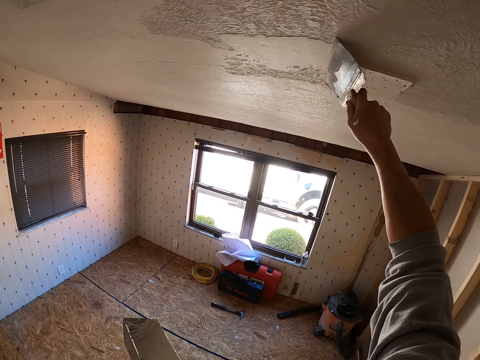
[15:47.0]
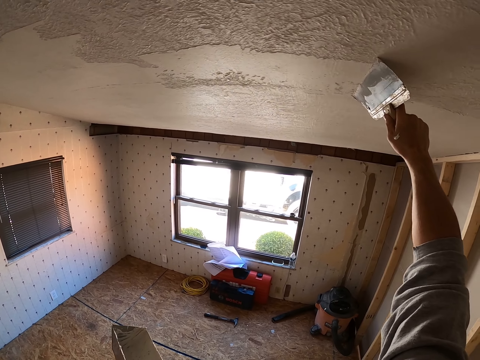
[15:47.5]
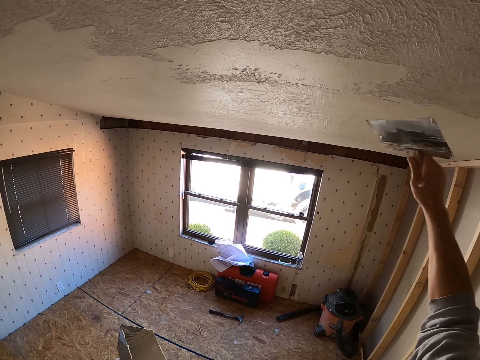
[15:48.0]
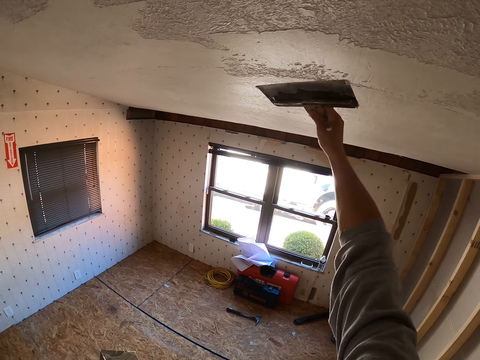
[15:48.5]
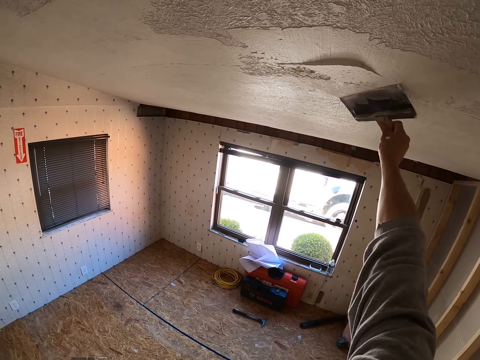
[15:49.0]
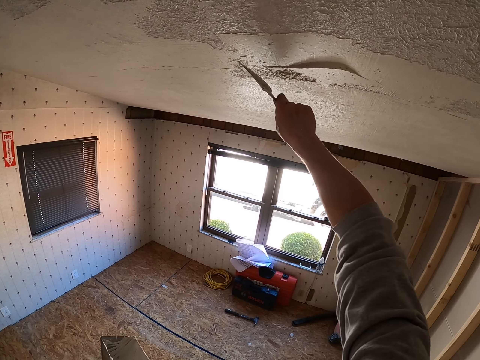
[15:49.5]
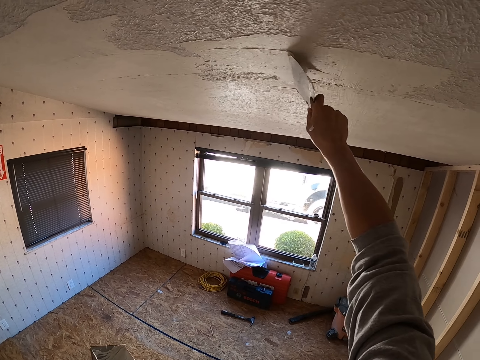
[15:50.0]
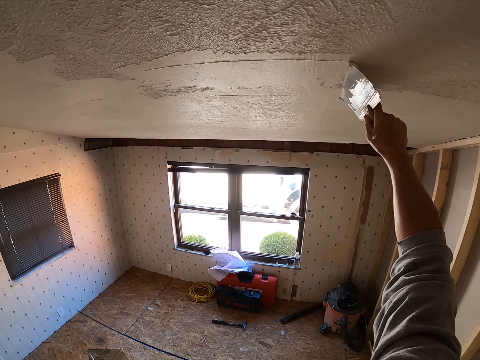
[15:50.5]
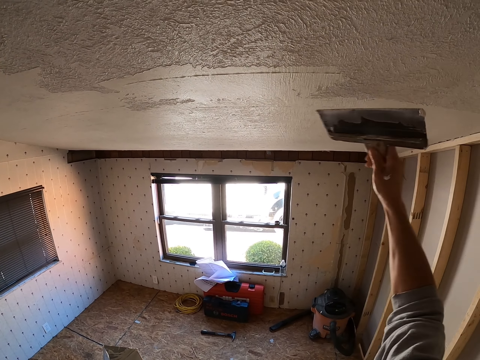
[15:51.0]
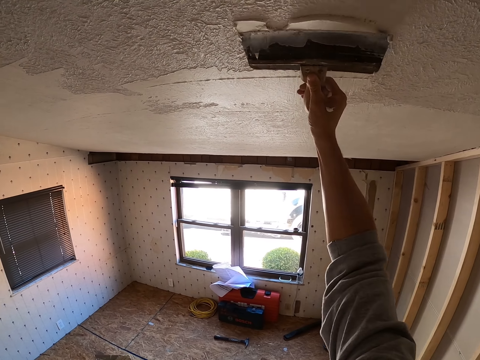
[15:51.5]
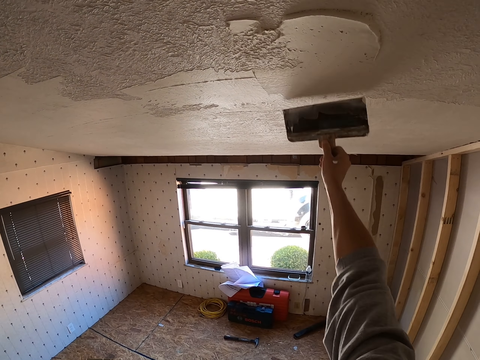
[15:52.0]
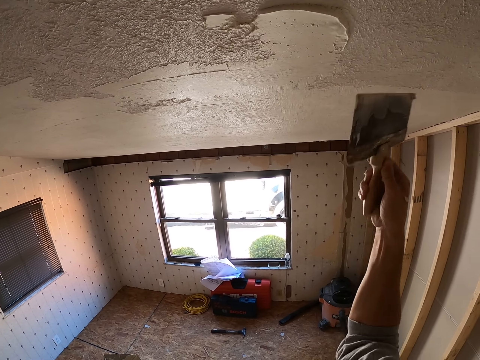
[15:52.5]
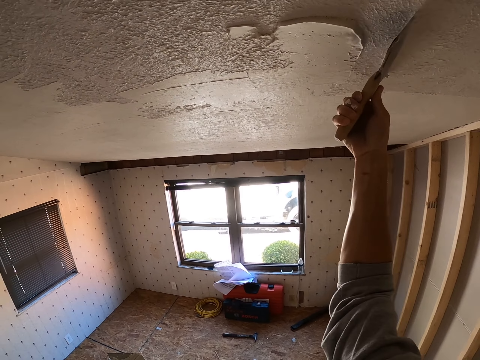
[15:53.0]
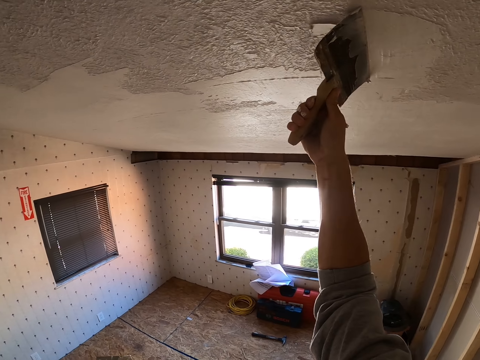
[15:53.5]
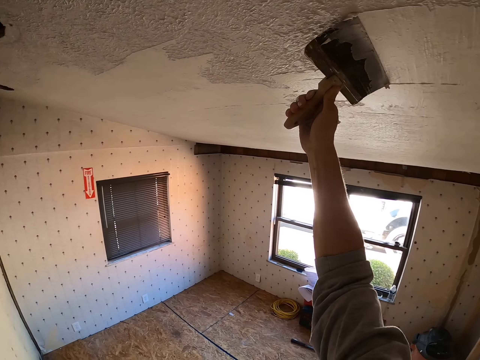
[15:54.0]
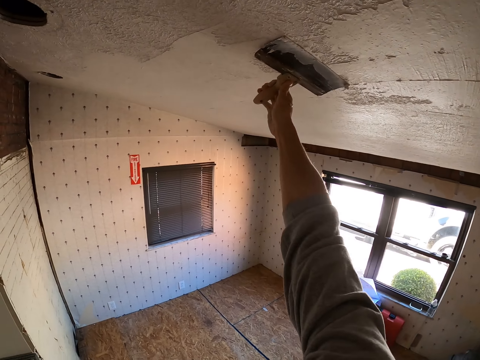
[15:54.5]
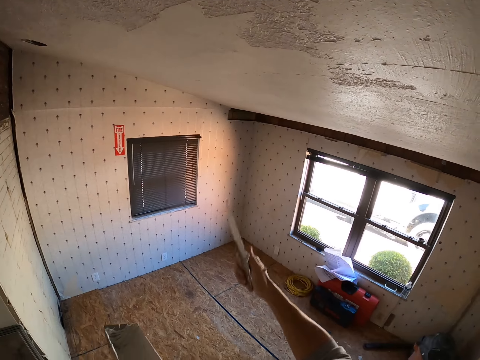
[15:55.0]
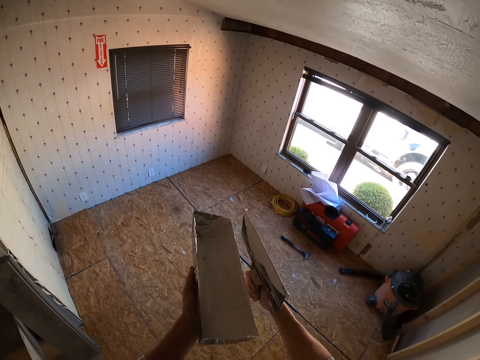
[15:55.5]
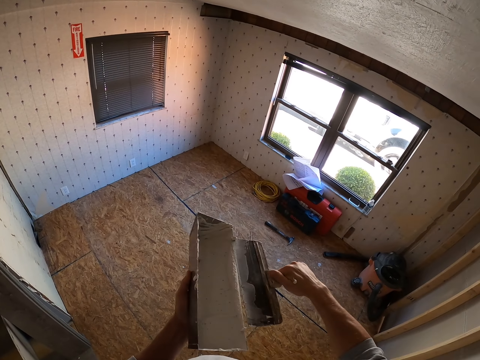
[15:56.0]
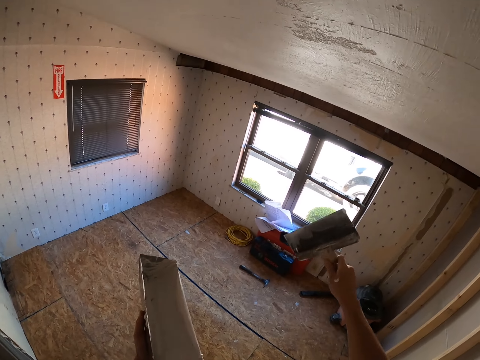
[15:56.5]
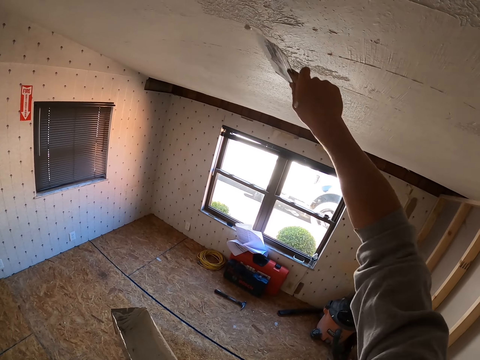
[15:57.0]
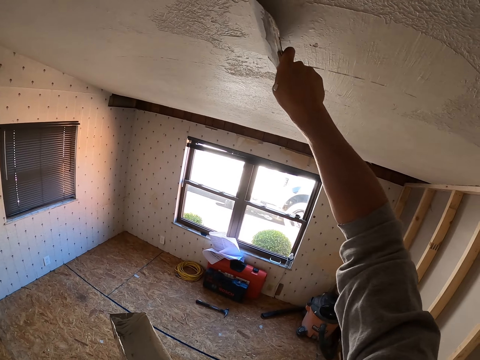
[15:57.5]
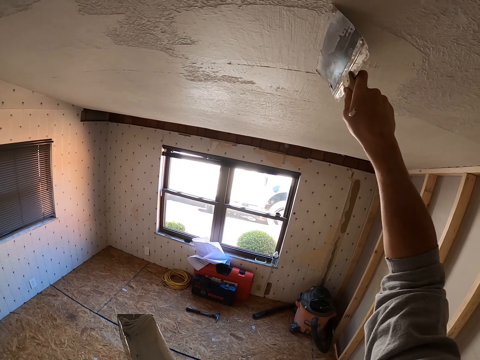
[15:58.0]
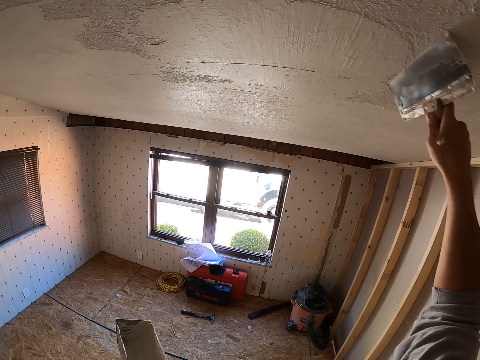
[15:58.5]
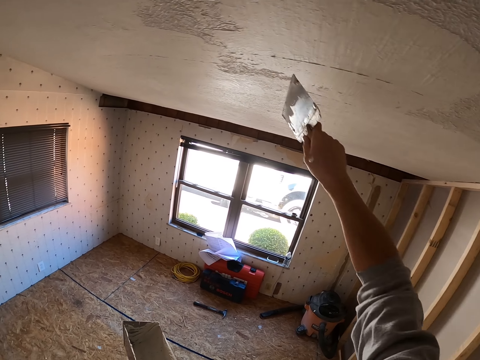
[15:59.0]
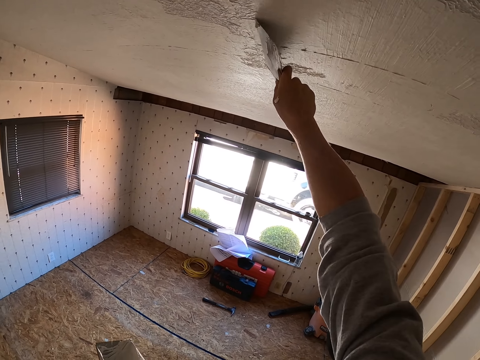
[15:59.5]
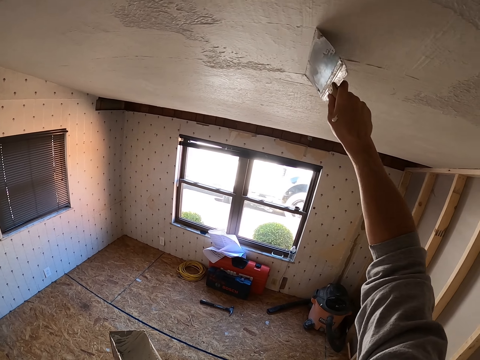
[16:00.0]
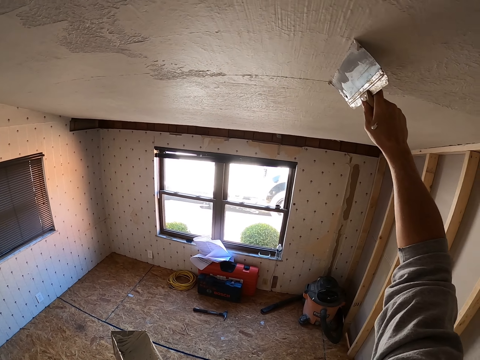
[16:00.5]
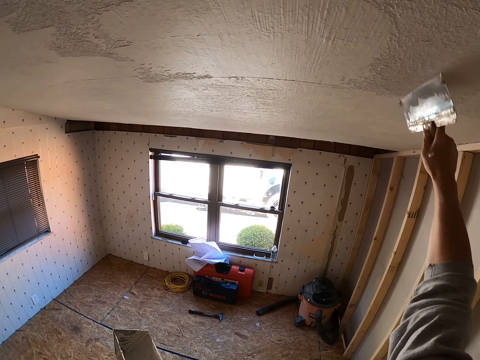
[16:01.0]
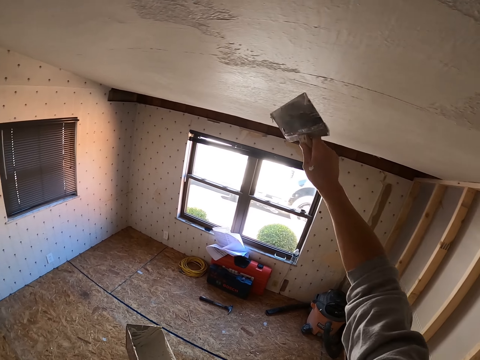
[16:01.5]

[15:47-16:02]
The camera wearer drops the right hand. They remove paint from the scraper, lift the scraper and paint the ceiling using the scraper.

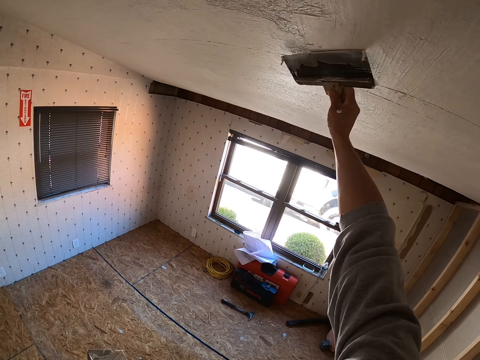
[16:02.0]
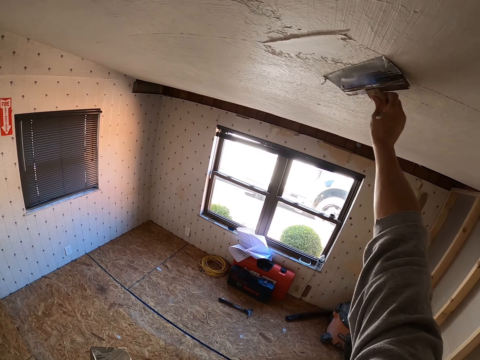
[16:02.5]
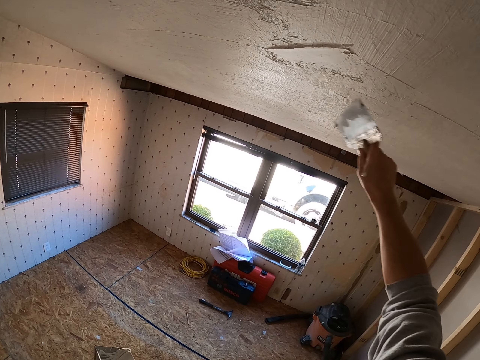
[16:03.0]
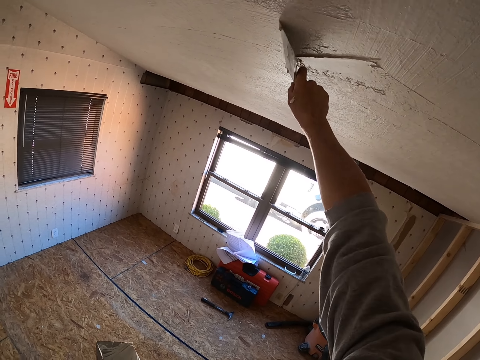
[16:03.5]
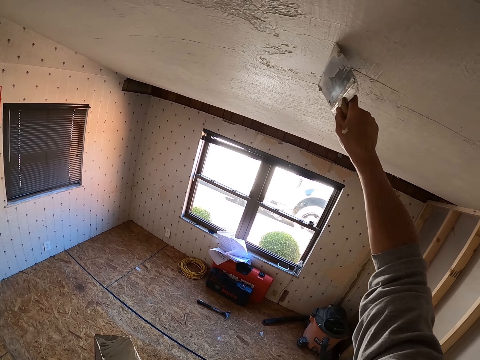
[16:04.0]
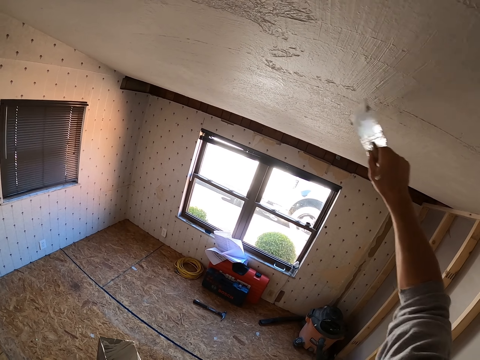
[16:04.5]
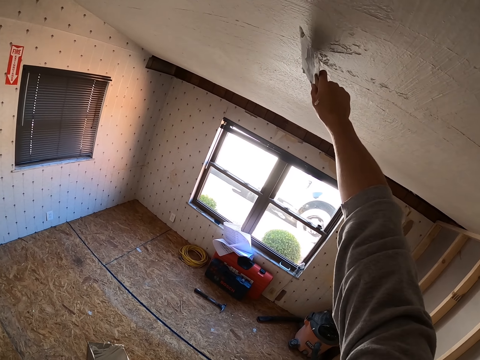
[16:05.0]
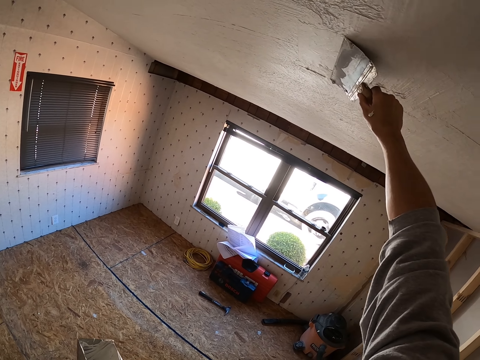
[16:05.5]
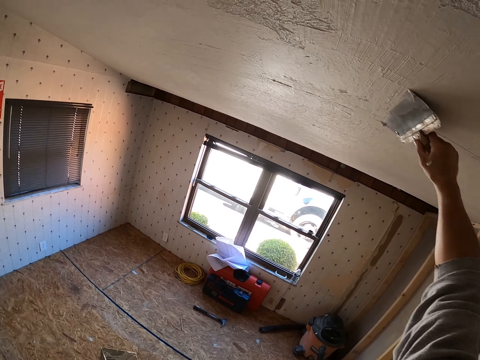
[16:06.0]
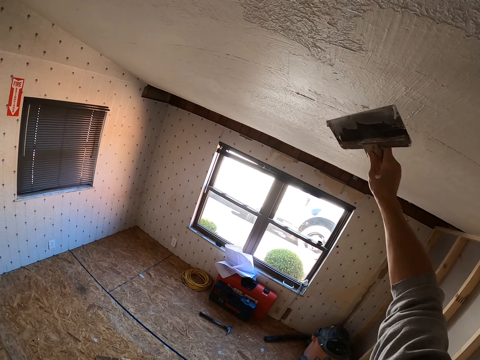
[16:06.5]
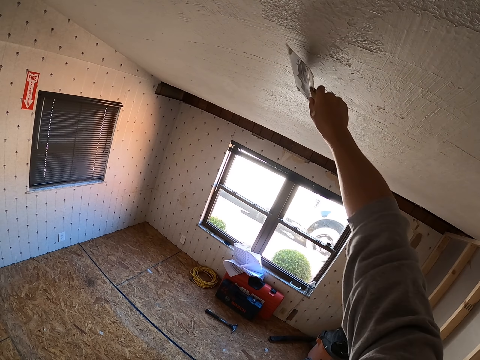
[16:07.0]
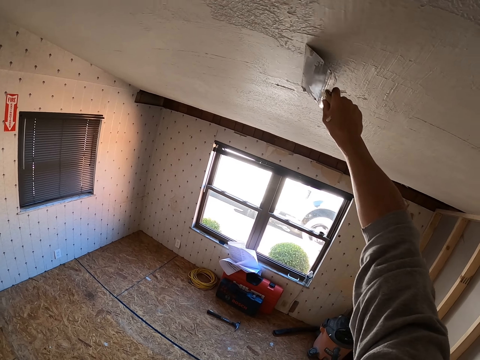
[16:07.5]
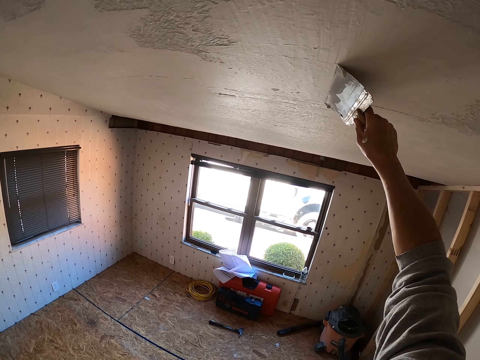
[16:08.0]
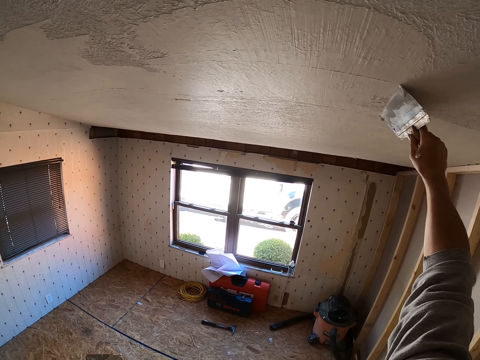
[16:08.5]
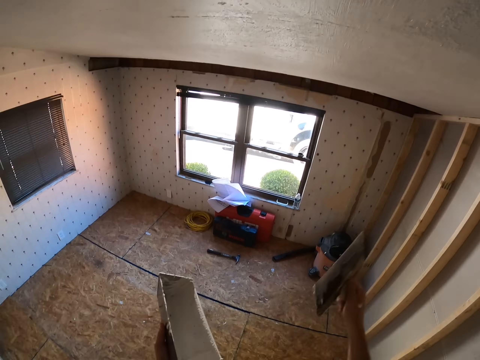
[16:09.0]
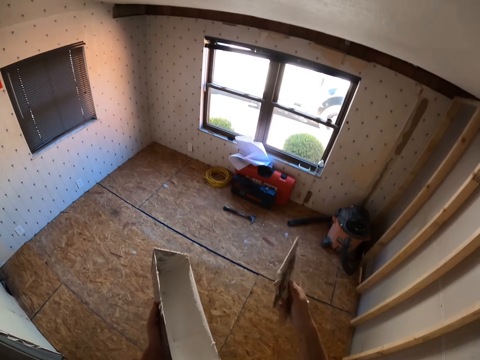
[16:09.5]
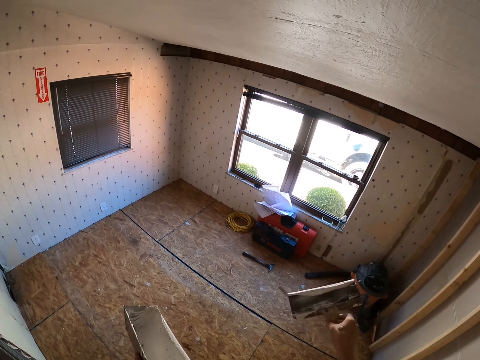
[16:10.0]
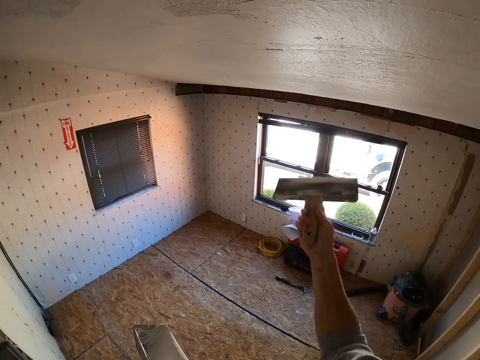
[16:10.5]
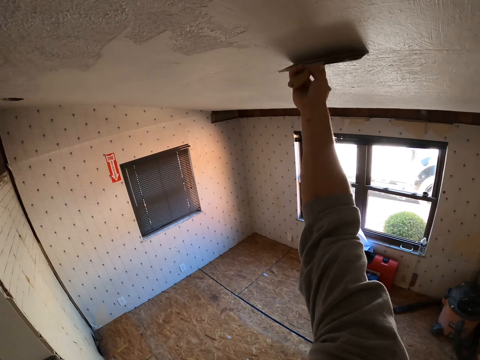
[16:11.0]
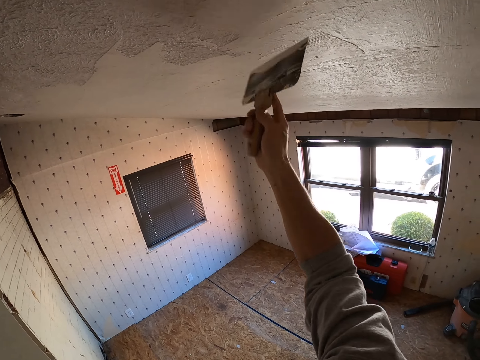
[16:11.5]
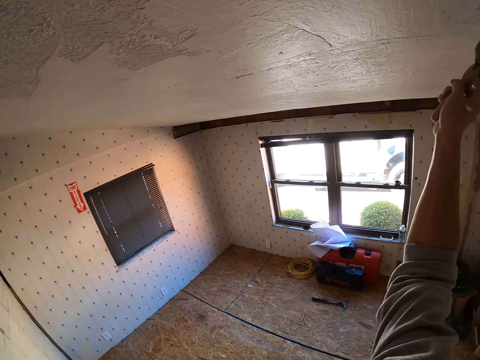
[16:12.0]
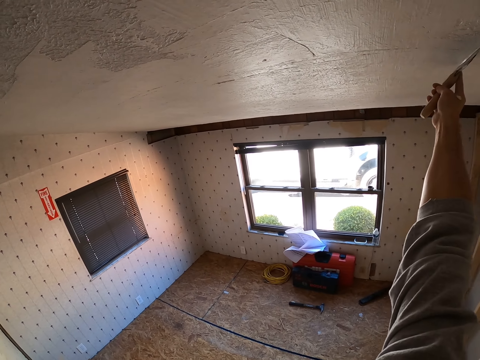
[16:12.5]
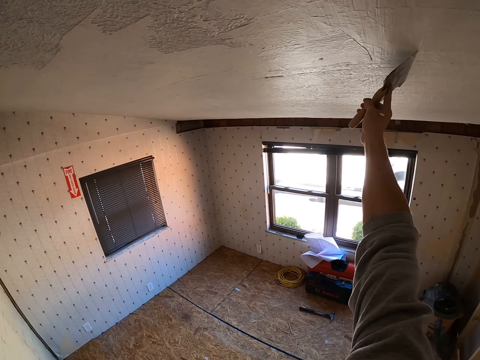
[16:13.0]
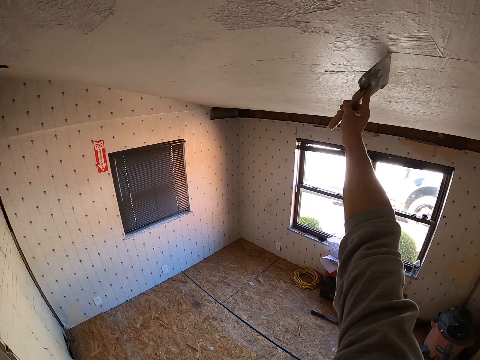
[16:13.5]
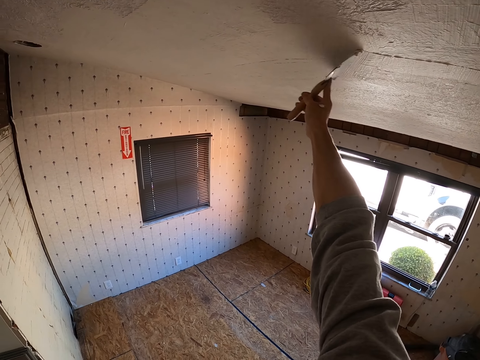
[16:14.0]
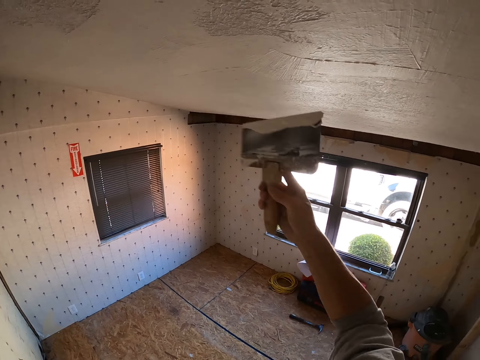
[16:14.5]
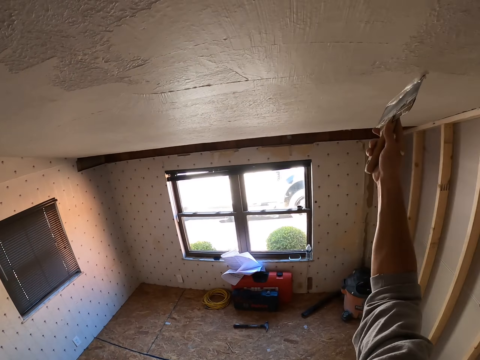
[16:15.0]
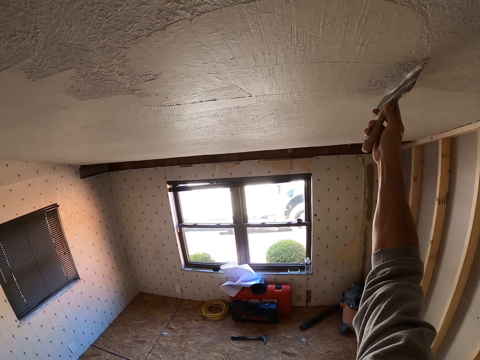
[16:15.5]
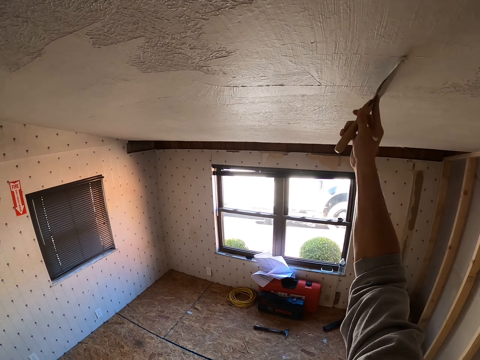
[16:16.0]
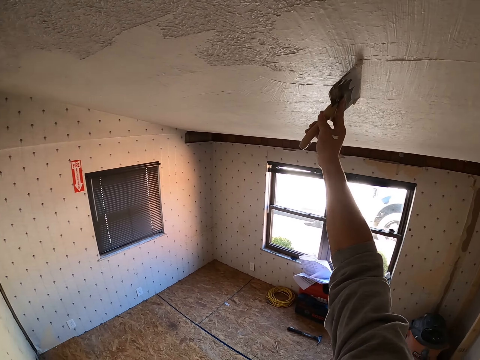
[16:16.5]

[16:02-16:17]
The camera wearer drops the right hand. They look at the scraper, lift the scraper and paint the ceiling using the scraper.
